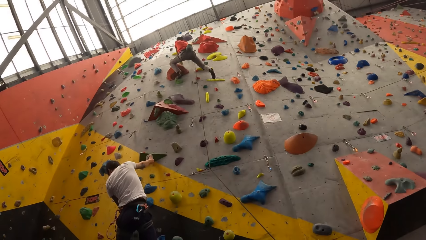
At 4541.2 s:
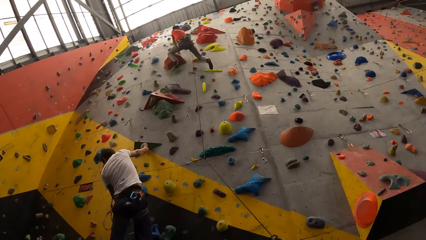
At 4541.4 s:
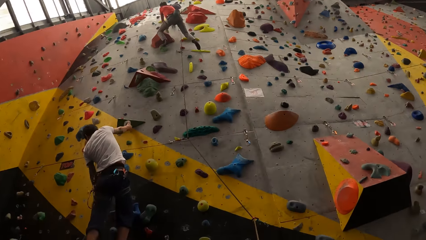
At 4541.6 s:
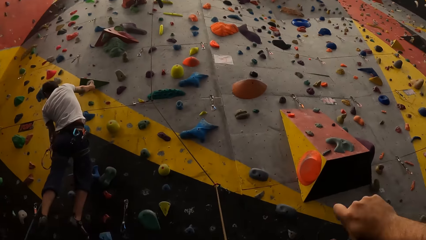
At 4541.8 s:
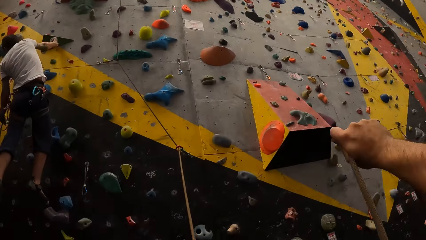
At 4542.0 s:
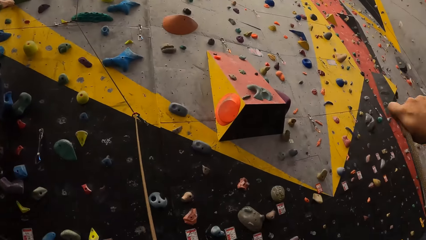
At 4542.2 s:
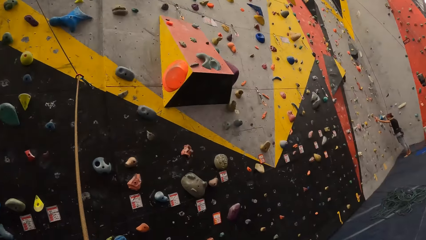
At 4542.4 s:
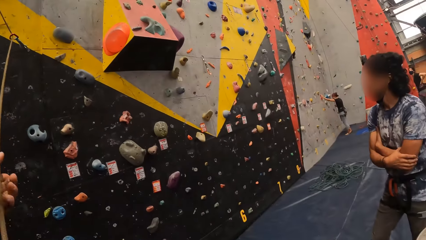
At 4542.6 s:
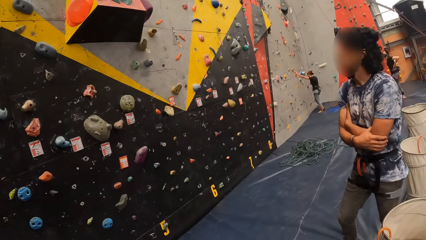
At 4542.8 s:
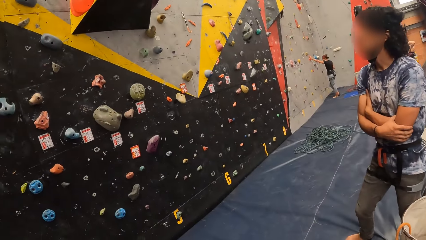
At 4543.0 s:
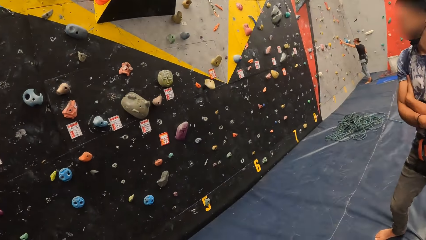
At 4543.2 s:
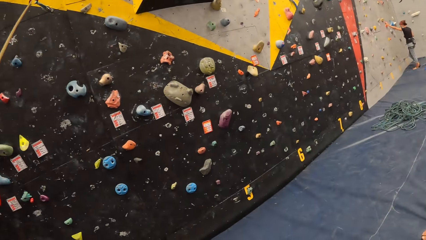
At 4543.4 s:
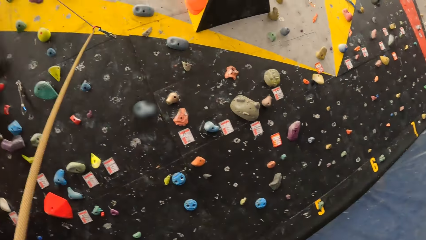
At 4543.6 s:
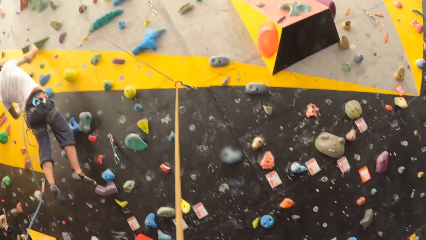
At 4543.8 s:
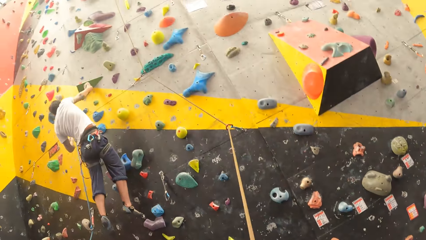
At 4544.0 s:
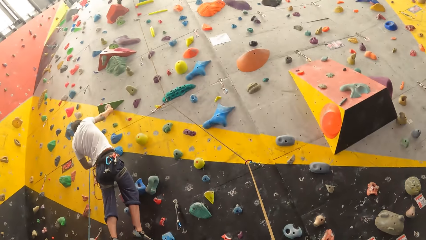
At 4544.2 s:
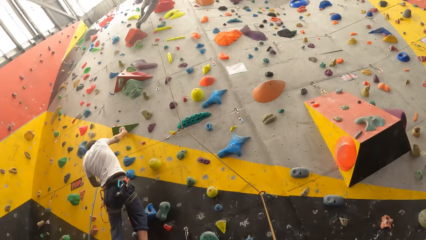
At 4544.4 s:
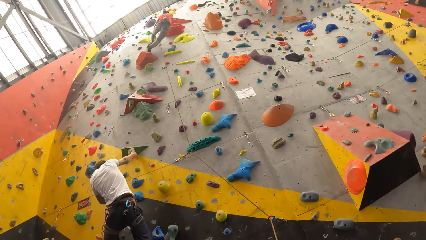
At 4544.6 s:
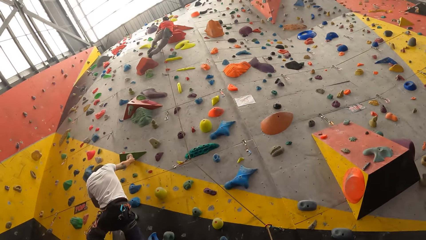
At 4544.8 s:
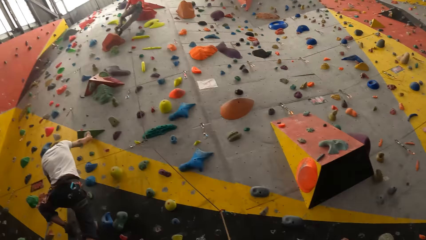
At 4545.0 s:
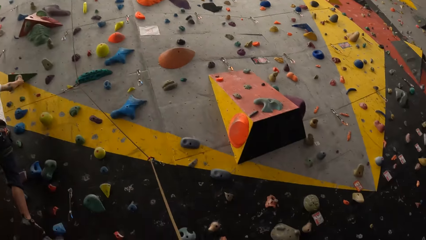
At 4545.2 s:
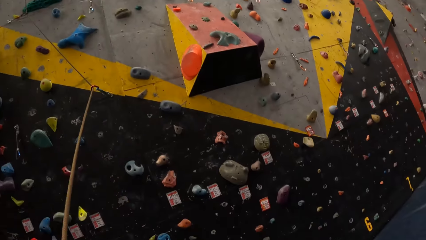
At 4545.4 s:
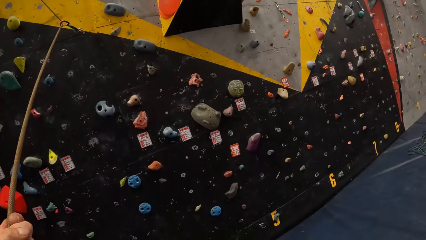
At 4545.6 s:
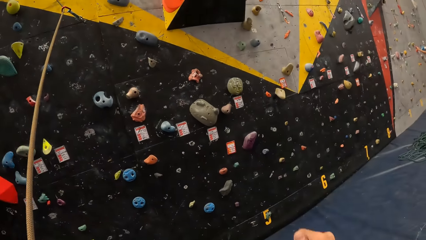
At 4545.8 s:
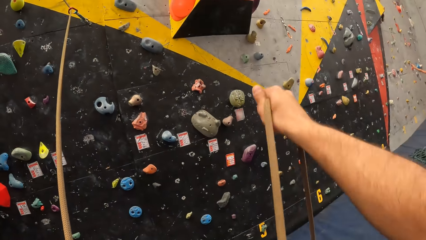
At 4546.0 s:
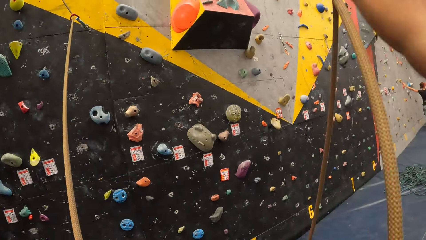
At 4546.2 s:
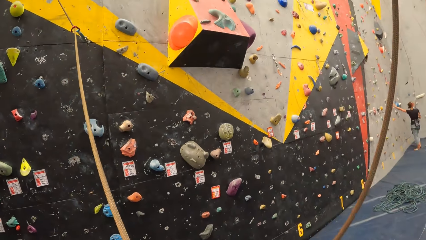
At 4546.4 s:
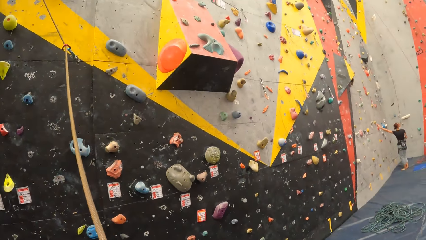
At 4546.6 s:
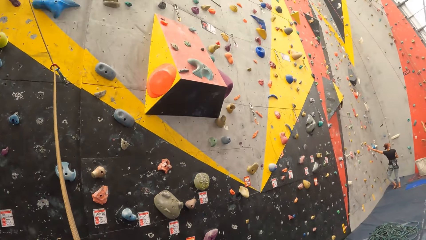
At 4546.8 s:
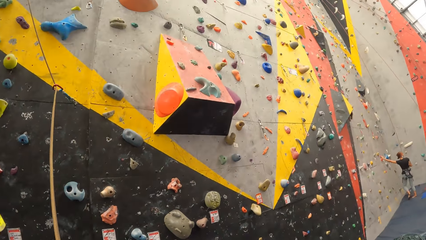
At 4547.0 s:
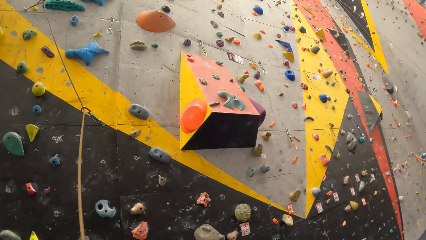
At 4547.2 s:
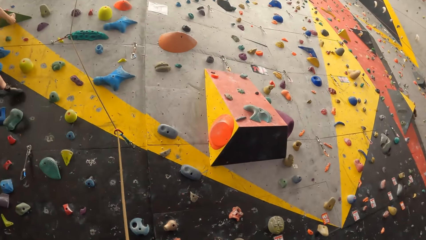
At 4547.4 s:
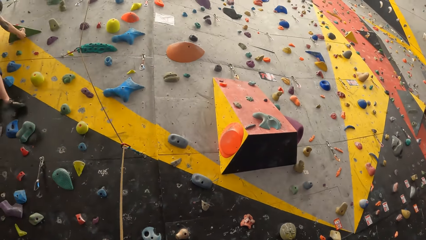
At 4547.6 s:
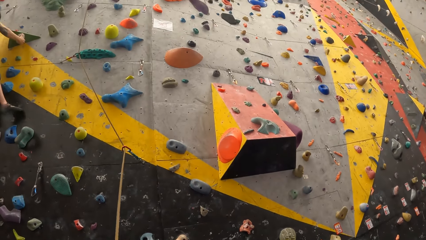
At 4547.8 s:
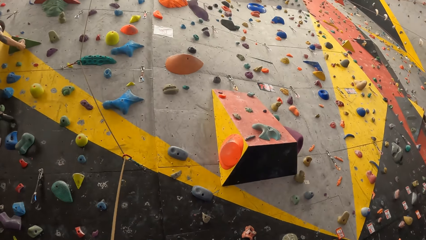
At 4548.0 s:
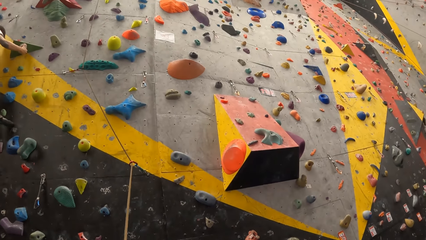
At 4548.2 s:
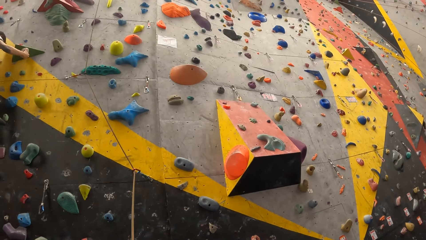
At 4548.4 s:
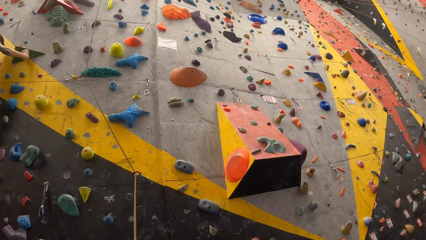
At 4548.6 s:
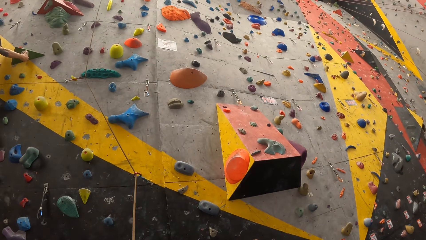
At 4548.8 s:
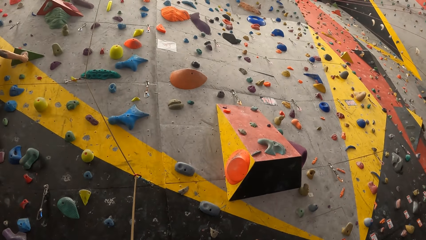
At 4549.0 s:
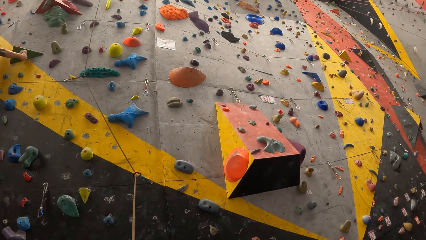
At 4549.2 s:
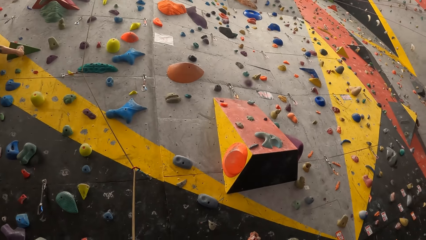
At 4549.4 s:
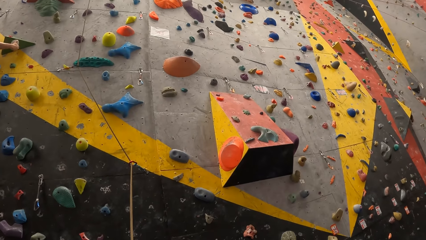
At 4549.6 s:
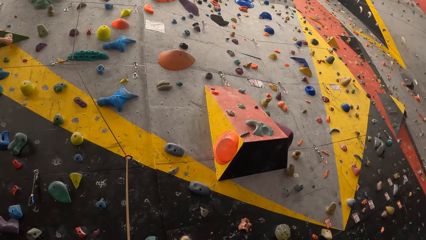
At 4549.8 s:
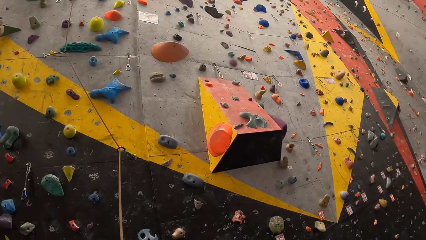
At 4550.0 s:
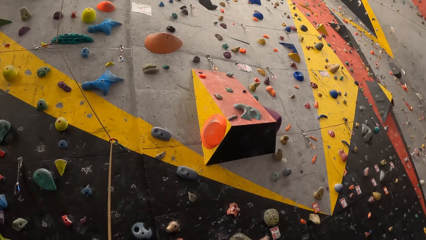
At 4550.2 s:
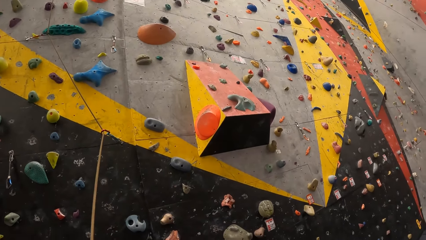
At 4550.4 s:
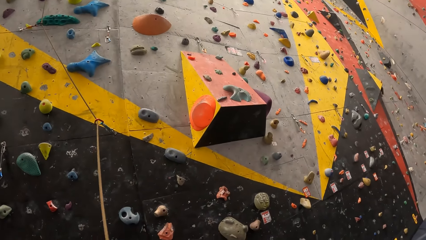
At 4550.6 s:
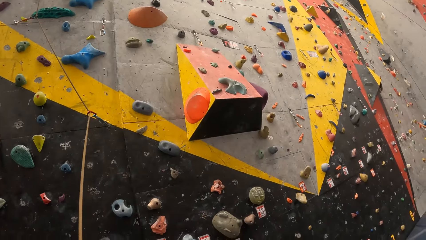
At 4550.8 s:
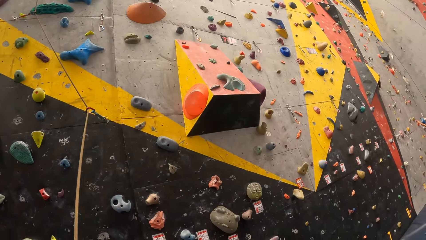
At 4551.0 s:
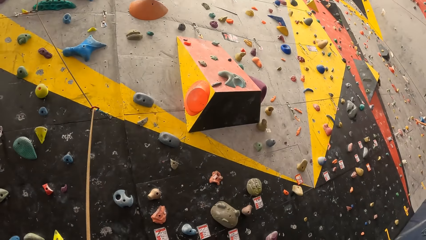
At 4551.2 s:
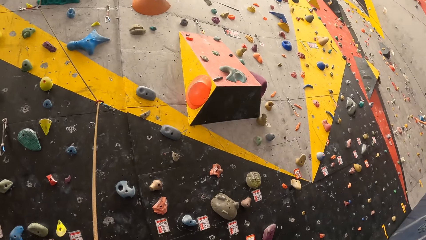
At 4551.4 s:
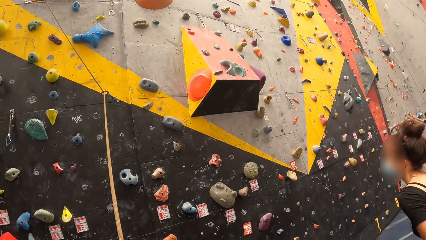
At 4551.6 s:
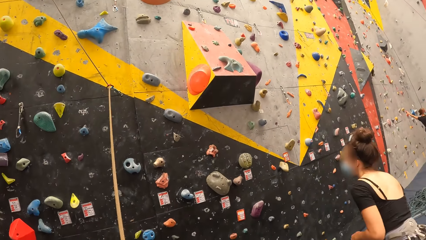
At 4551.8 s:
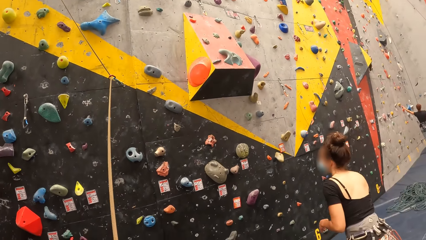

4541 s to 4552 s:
Another male climbs the wall. The camera wearer looks around. They pull the rope.

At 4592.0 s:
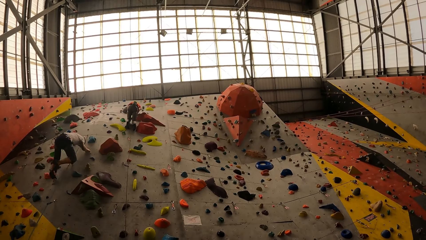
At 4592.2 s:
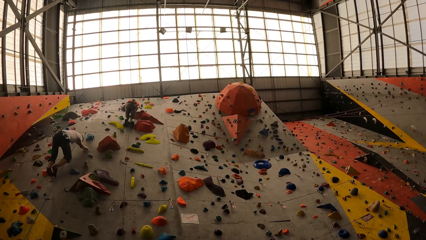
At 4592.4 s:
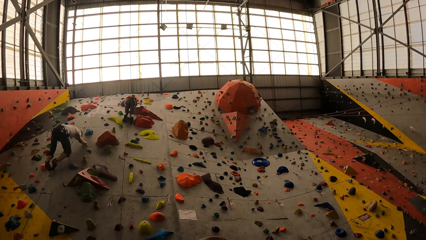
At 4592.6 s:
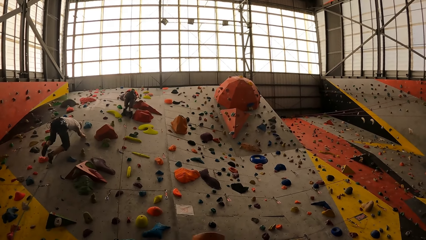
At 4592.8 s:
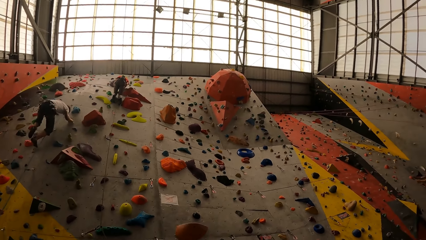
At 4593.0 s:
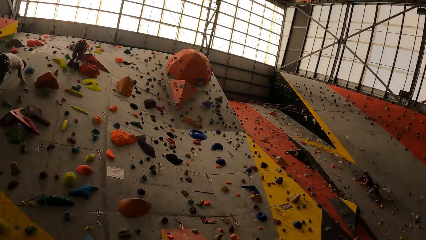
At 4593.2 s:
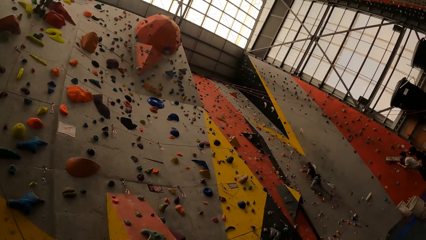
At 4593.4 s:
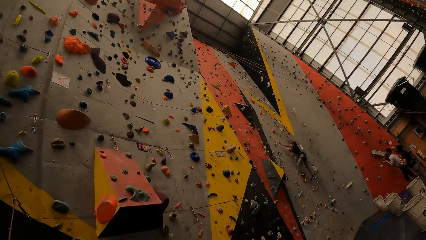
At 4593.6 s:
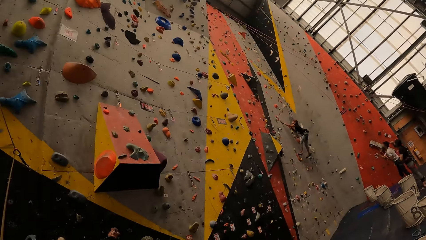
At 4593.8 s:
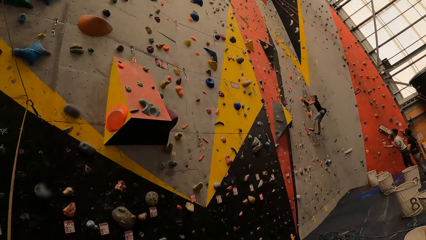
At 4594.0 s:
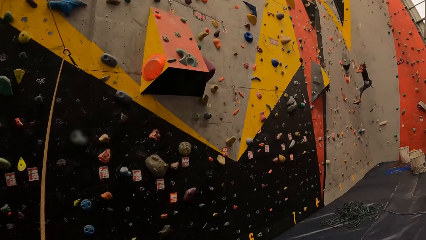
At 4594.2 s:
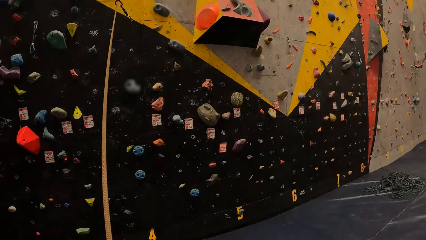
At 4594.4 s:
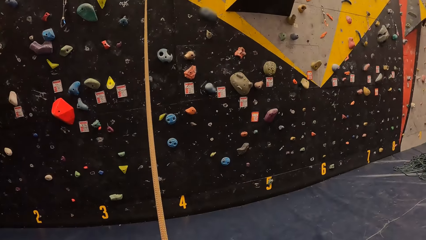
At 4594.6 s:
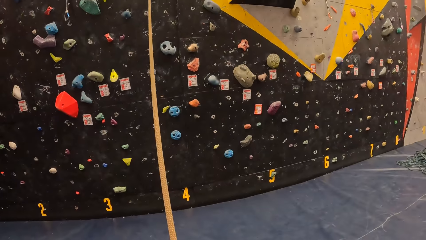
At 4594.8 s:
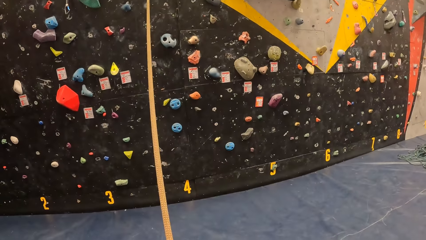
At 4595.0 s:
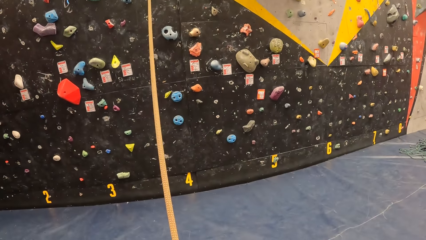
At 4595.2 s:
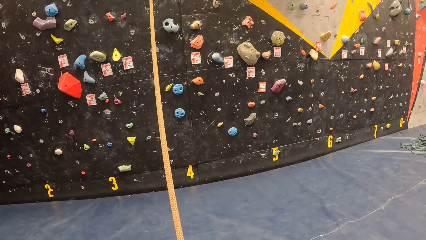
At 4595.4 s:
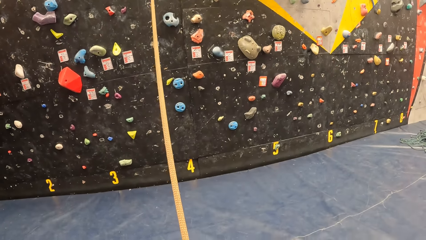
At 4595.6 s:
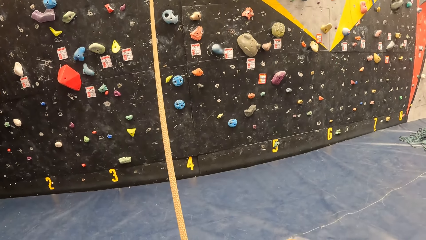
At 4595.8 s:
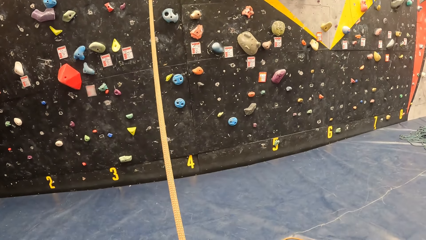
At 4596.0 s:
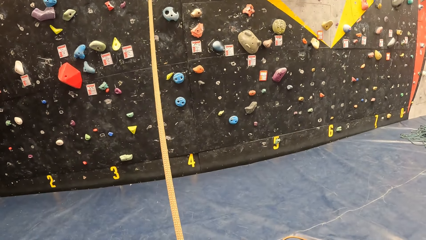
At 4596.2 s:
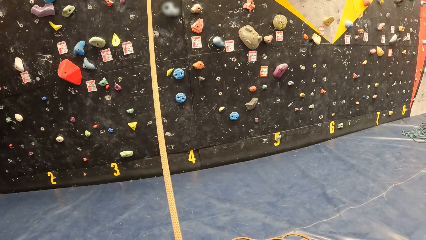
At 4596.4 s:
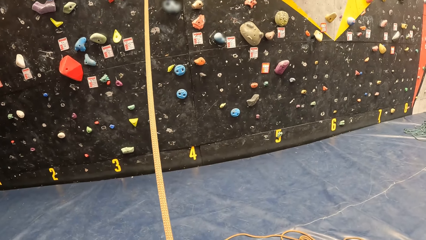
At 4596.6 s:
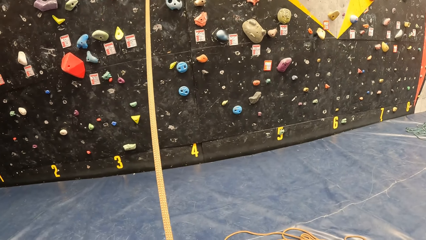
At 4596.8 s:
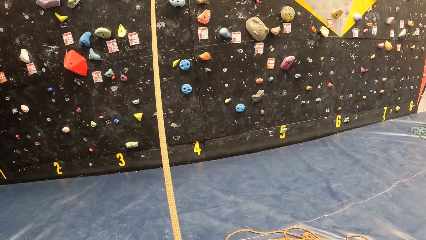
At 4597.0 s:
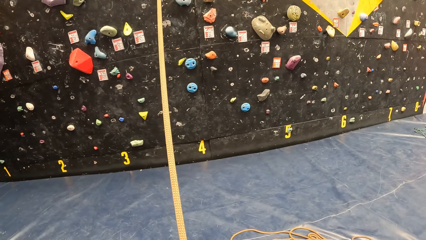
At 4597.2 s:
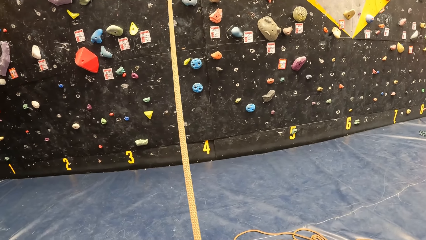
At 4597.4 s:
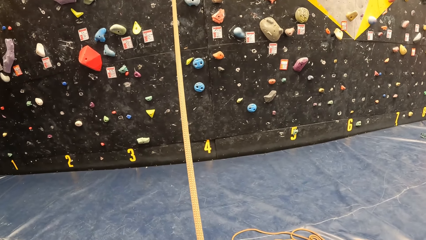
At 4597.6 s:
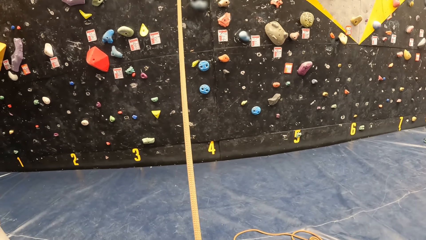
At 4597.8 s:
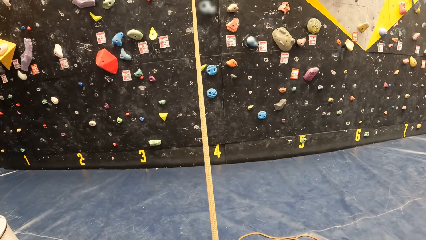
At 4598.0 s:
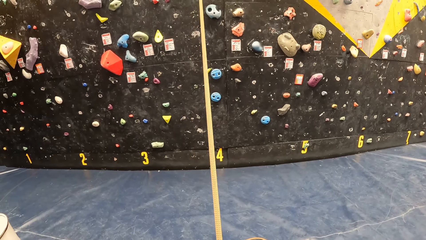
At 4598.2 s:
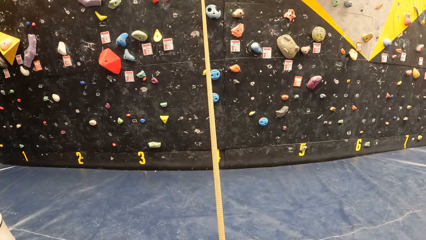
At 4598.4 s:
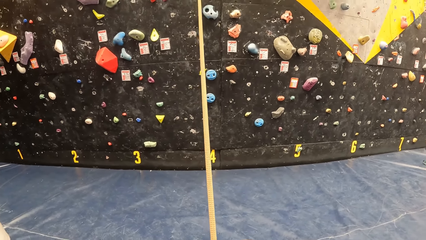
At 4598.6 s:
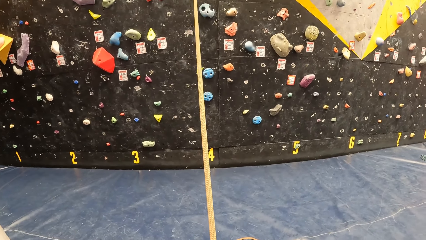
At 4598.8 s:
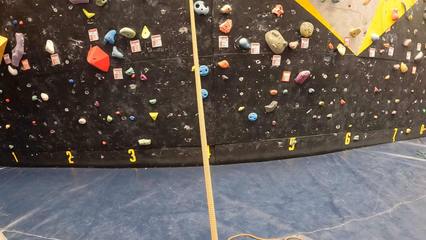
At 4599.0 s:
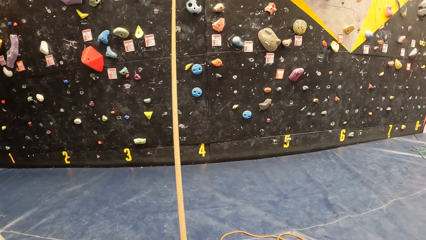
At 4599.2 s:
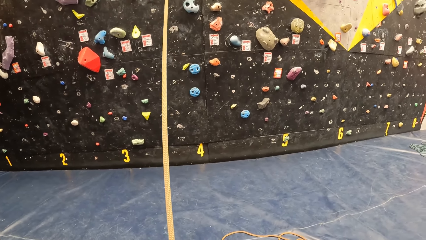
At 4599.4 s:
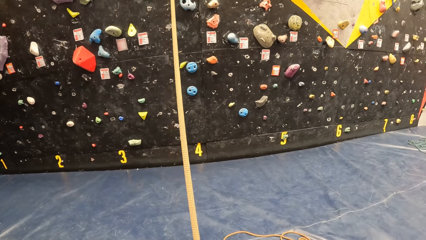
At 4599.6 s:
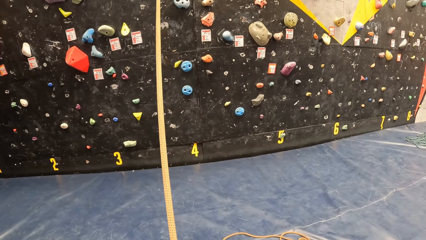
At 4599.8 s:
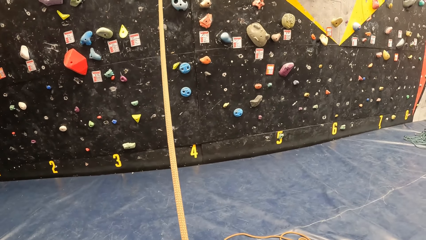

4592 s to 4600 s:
The camera wearer looks around. They pull the rope.
